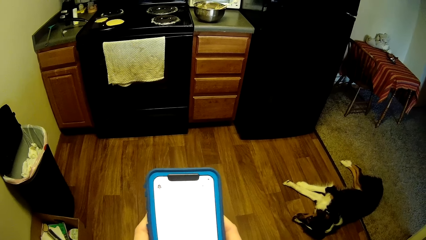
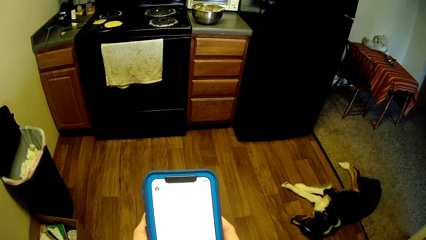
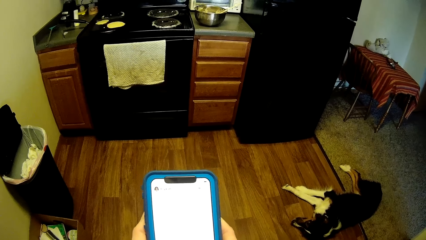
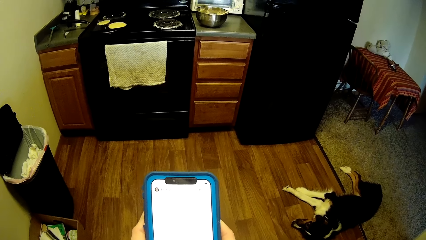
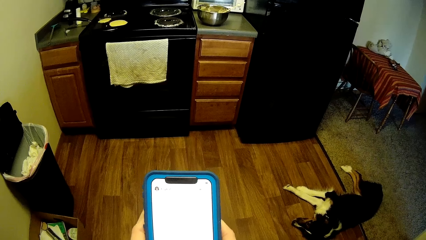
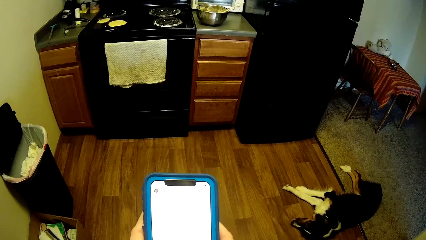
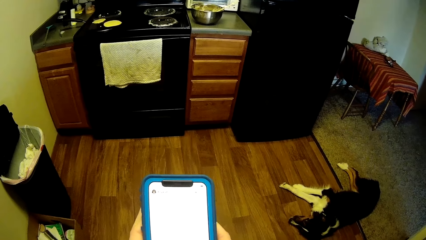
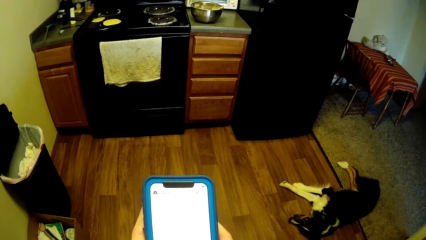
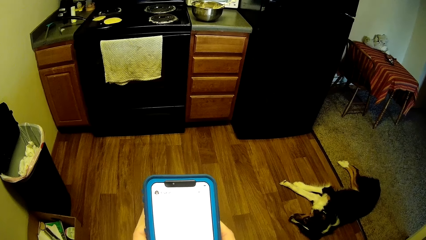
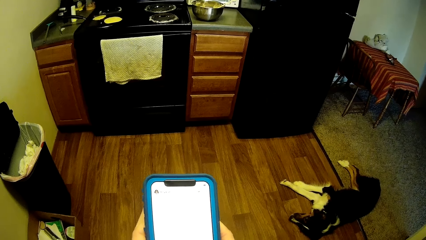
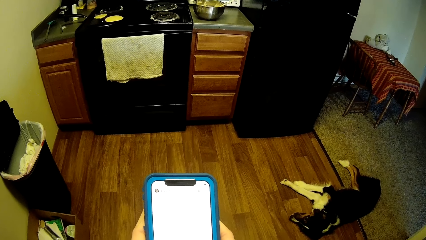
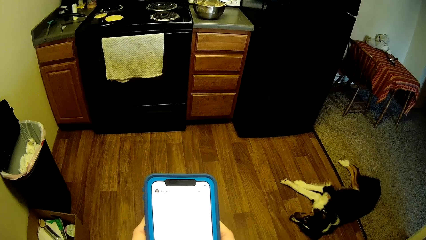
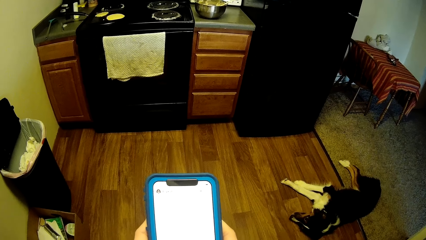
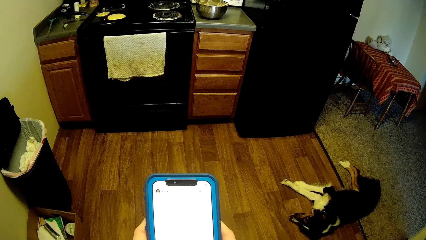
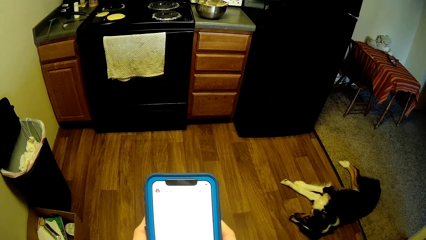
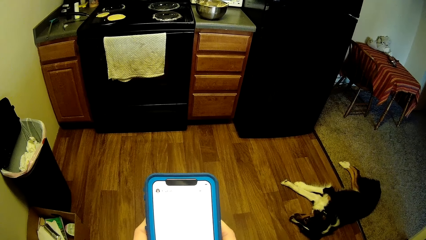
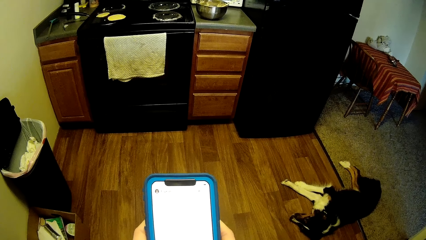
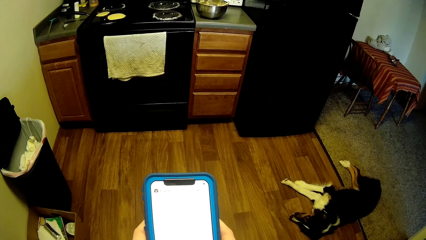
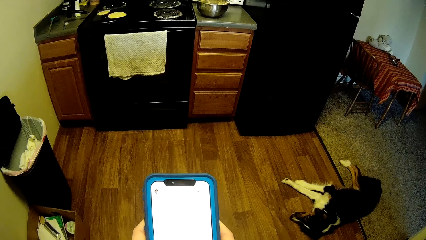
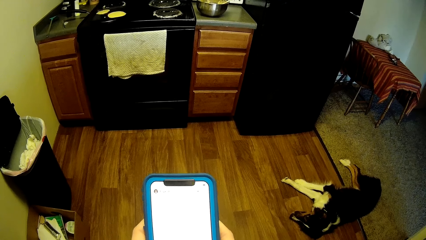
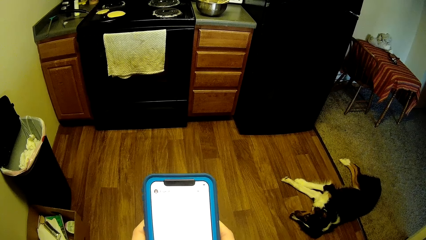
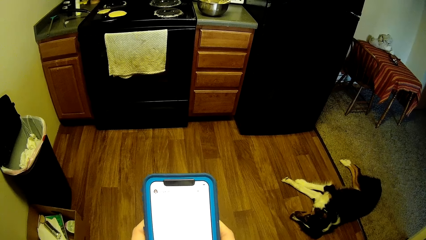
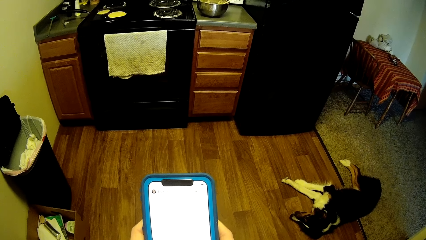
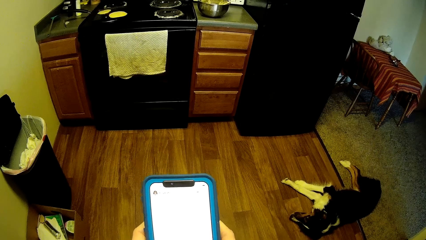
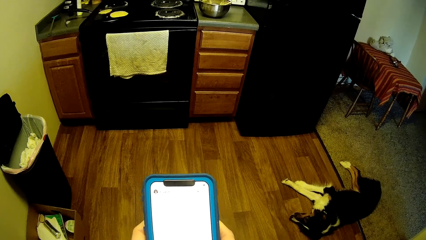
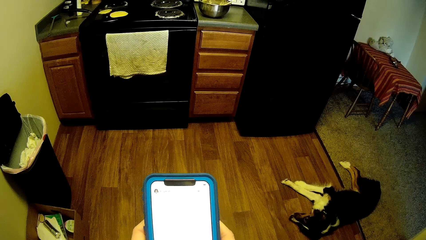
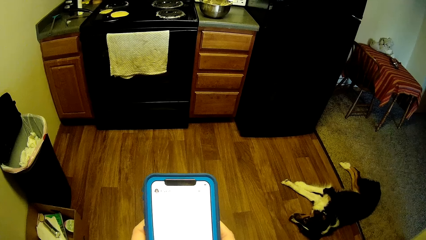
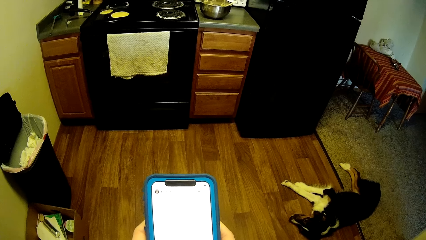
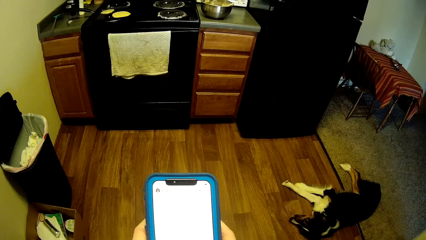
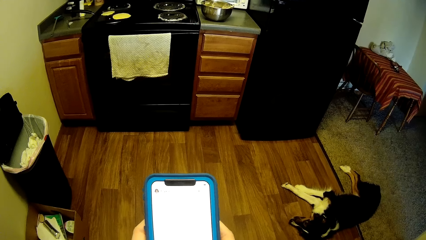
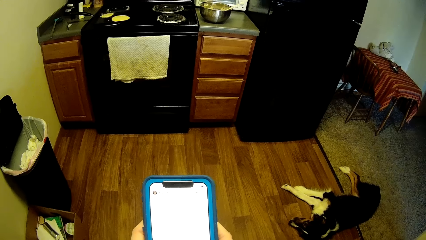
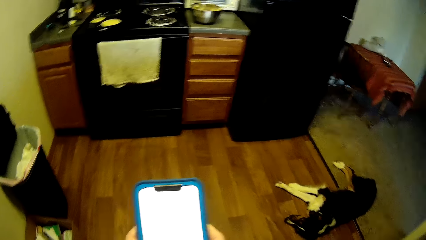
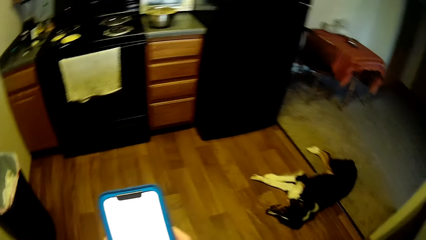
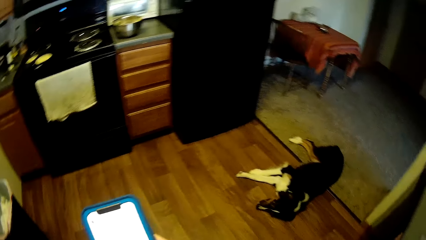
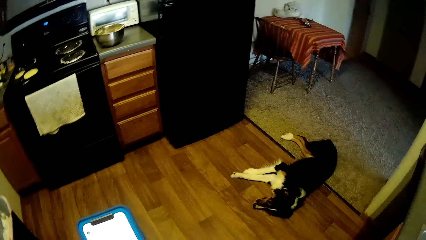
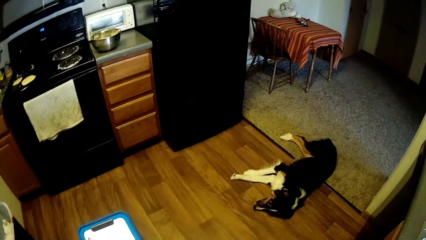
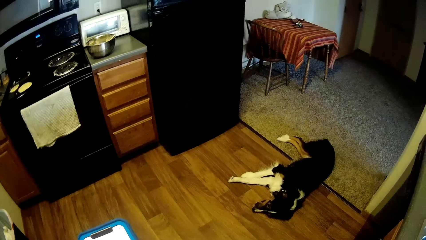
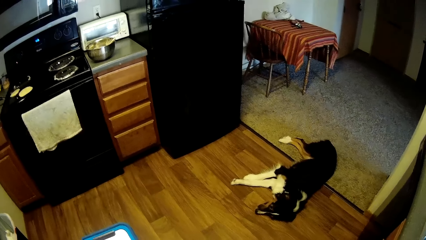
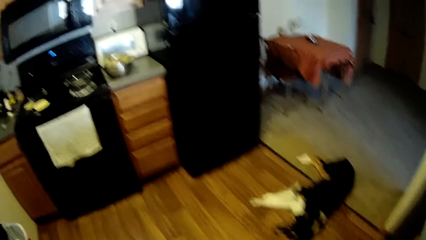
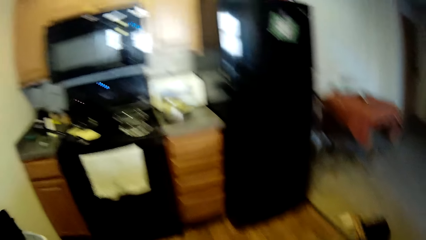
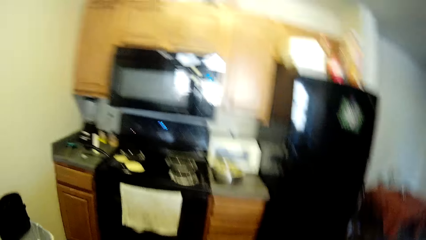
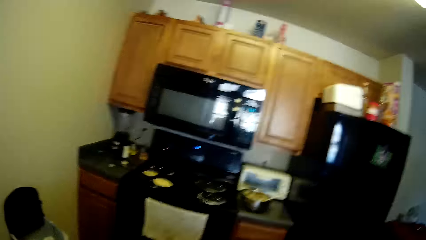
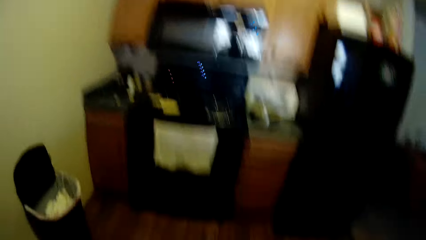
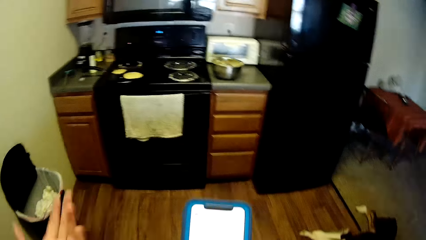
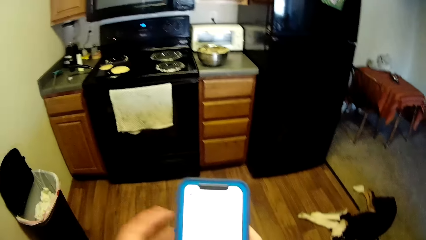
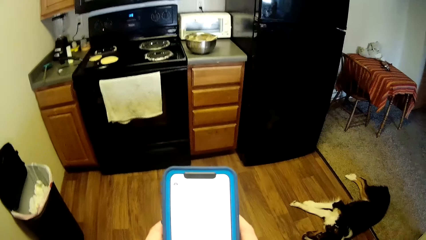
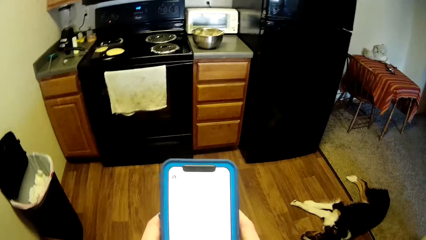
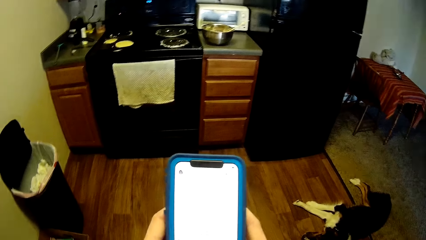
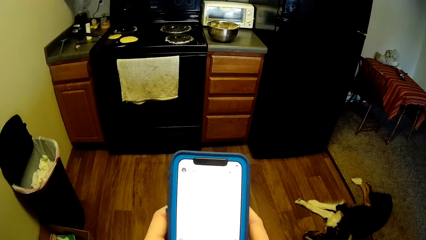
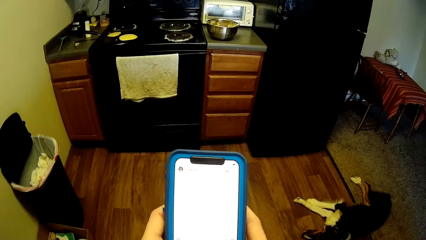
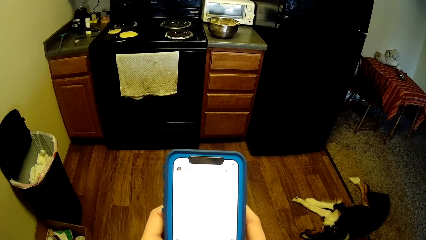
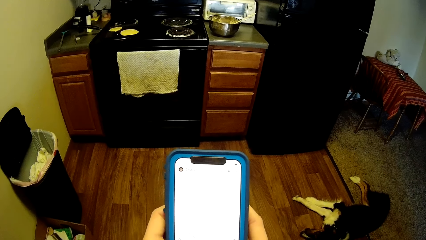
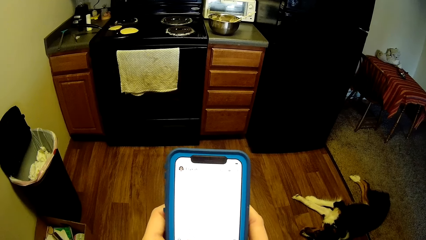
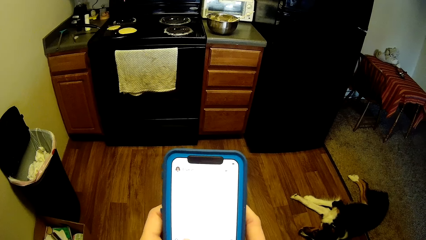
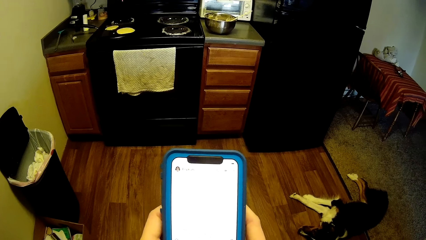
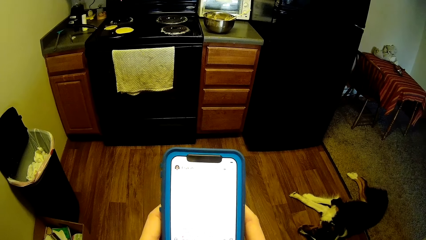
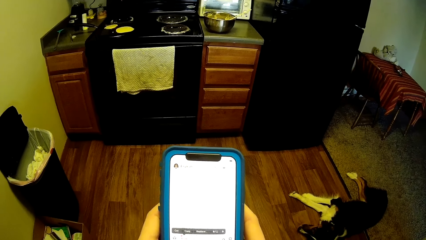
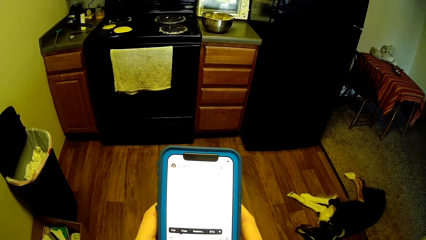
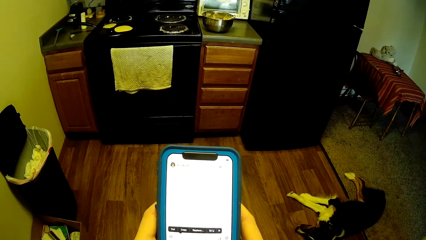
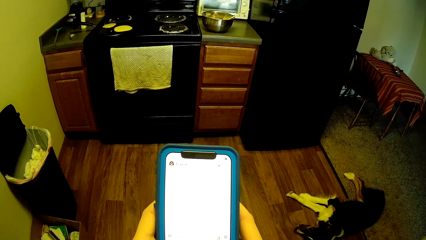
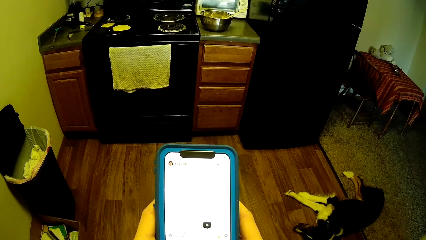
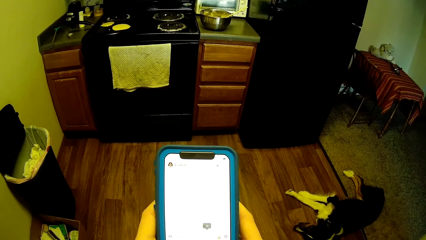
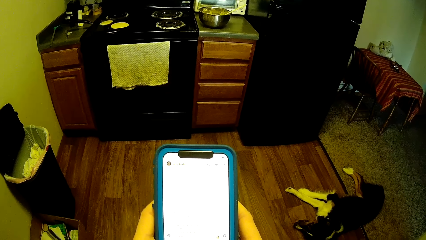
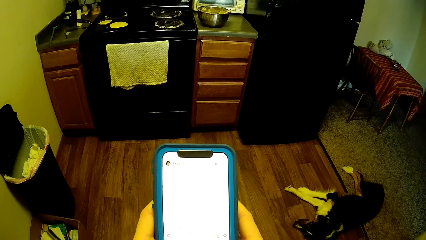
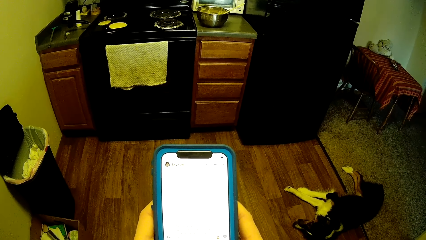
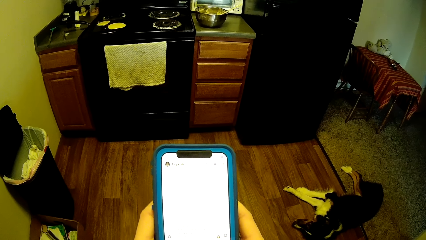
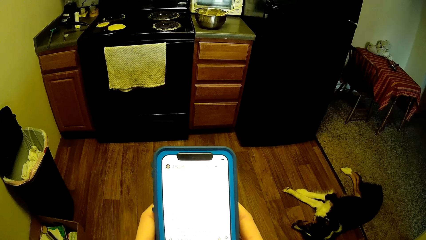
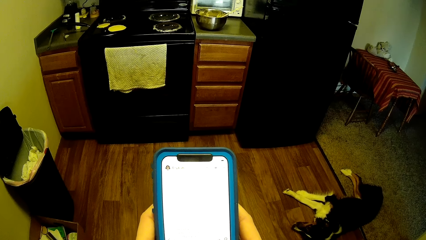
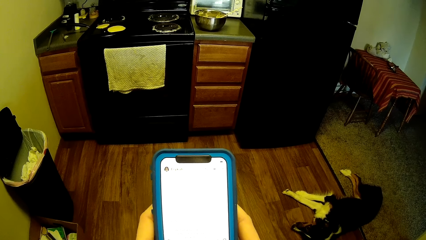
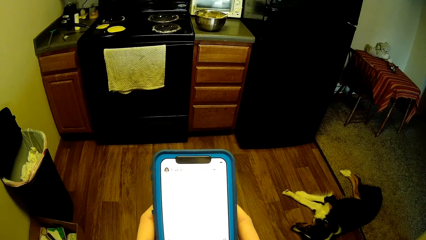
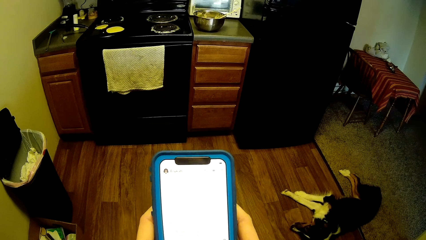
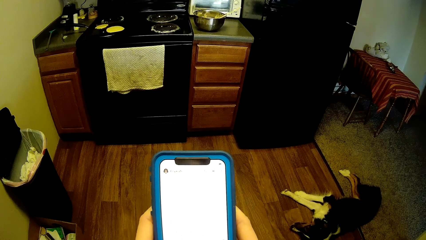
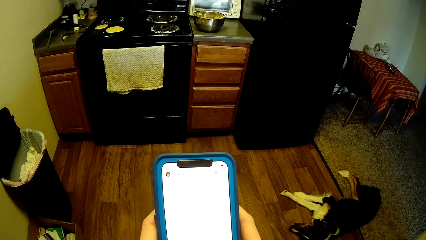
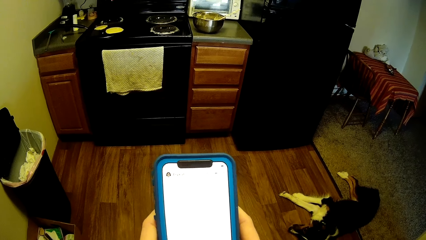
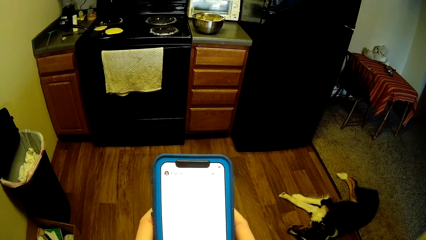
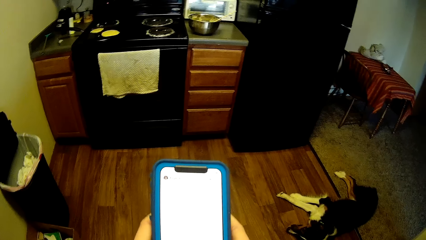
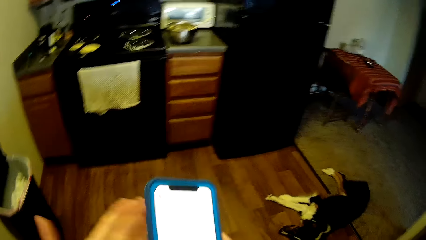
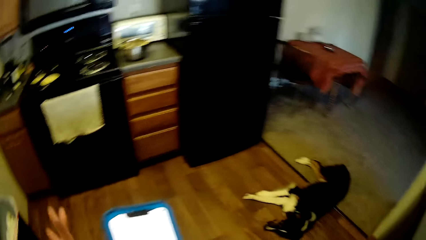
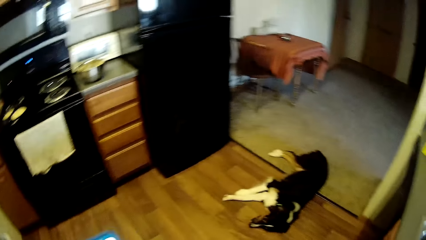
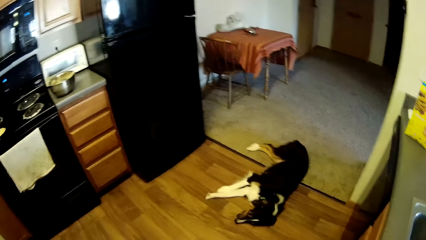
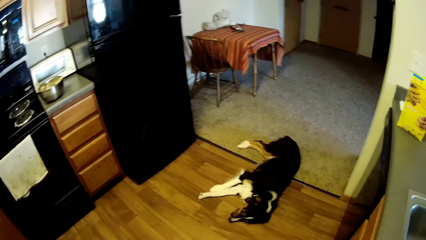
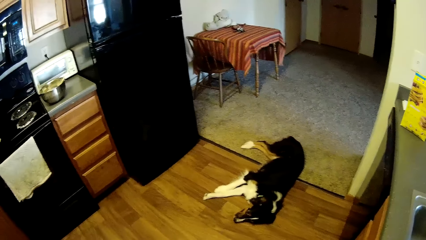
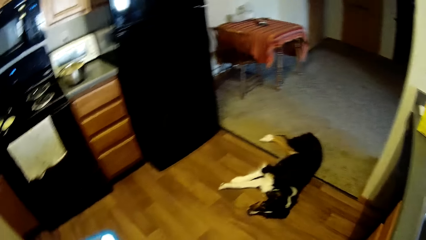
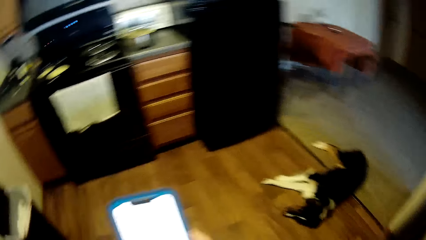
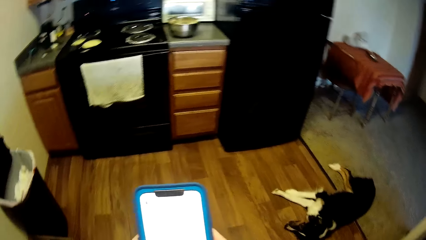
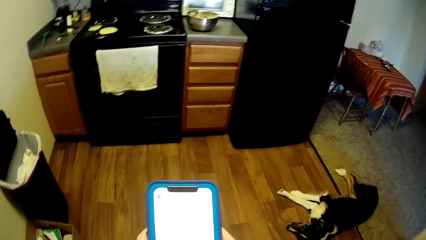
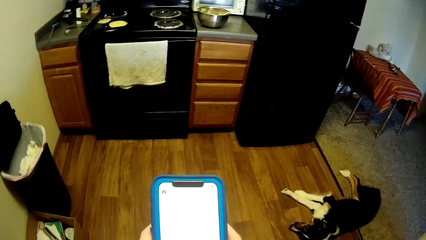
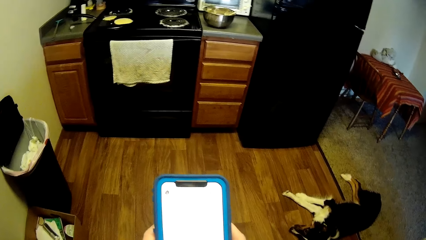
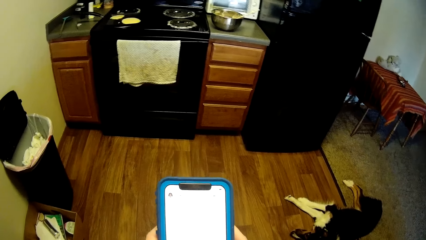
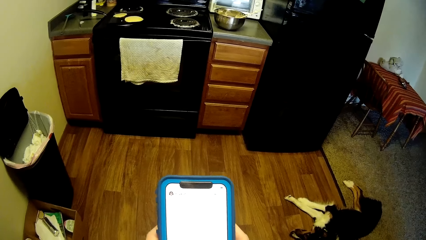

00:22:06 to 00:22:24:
The camera wearer looks around the kitchen. She moves her left hand briefly. She resumes pressing the phone. She moves her left hand briefly. She looks towards the dog briefly.
